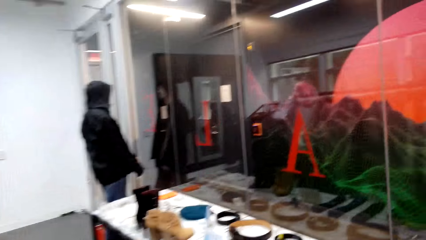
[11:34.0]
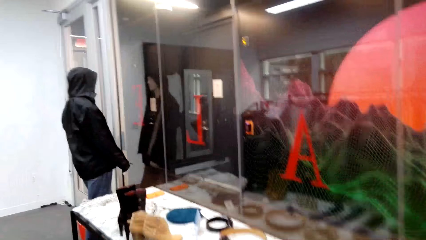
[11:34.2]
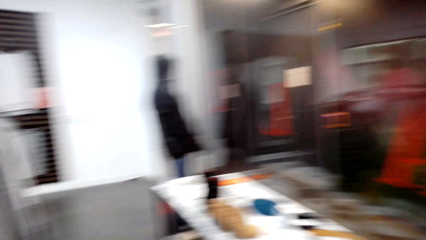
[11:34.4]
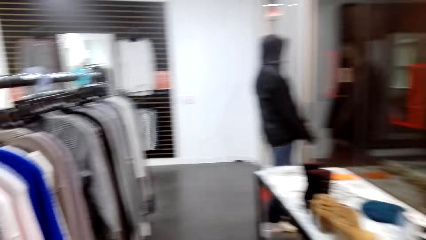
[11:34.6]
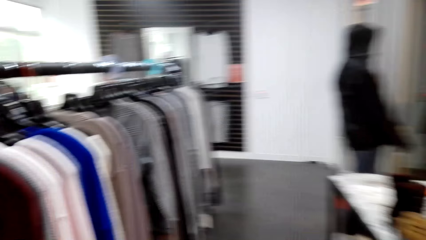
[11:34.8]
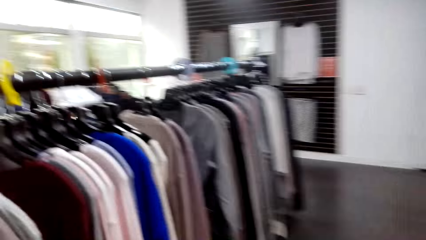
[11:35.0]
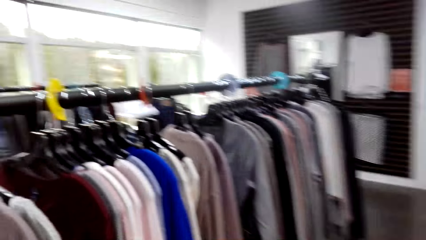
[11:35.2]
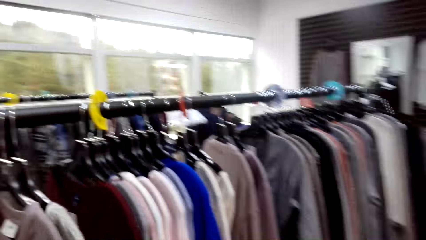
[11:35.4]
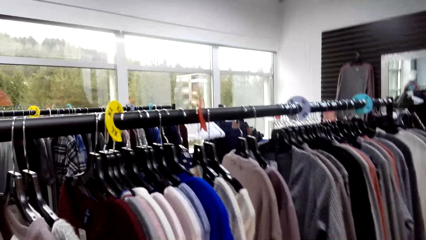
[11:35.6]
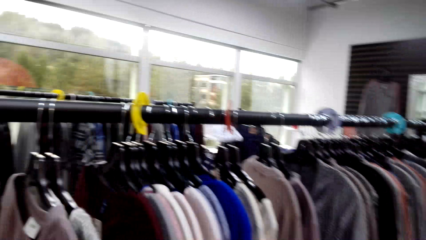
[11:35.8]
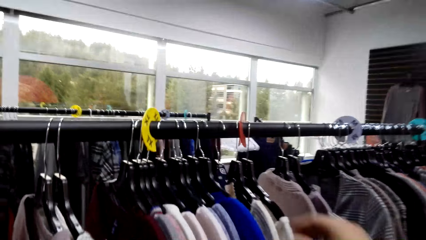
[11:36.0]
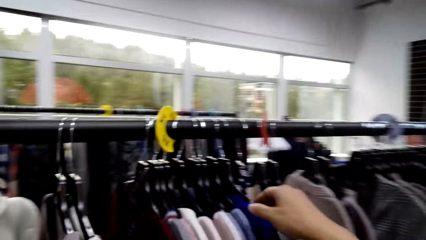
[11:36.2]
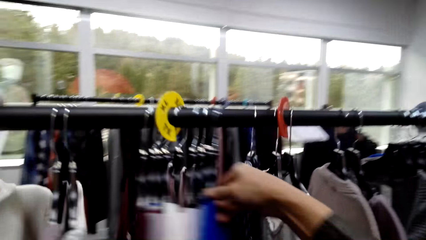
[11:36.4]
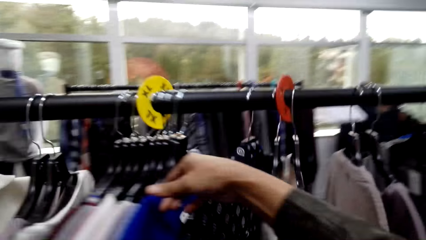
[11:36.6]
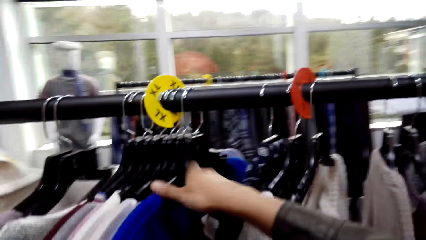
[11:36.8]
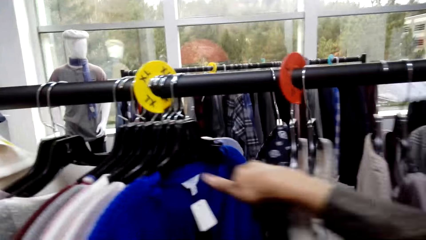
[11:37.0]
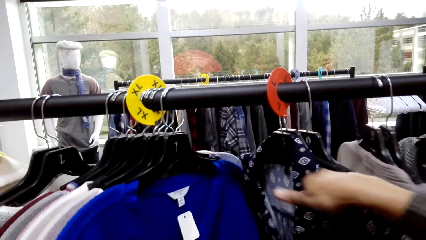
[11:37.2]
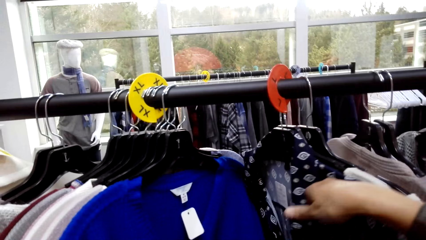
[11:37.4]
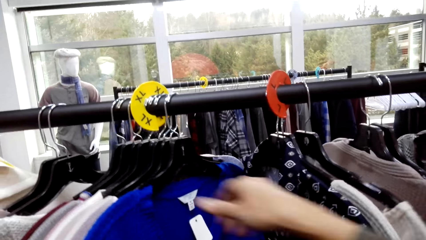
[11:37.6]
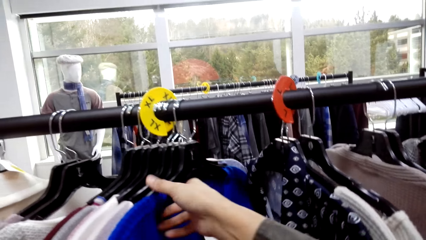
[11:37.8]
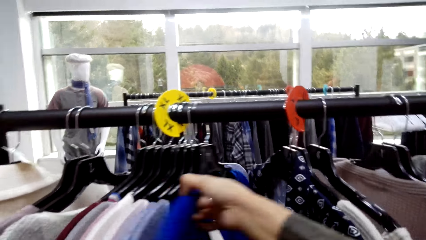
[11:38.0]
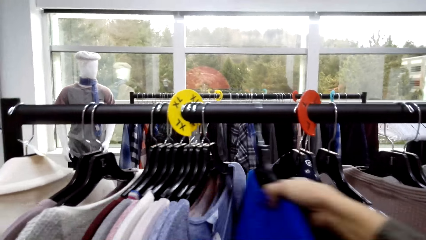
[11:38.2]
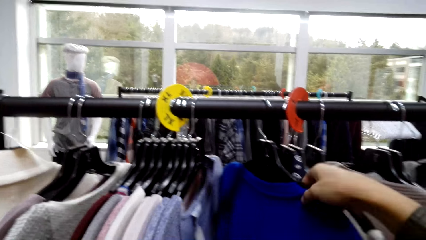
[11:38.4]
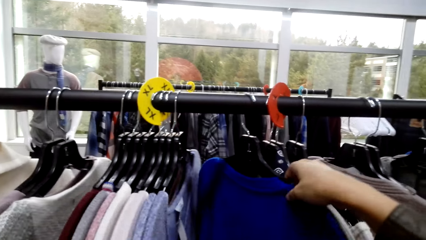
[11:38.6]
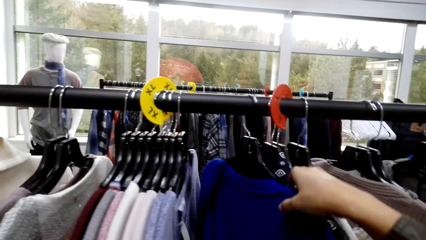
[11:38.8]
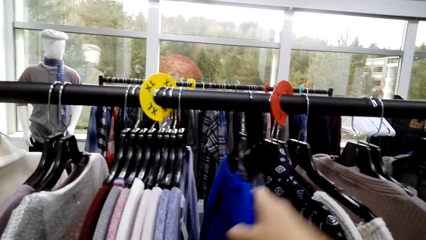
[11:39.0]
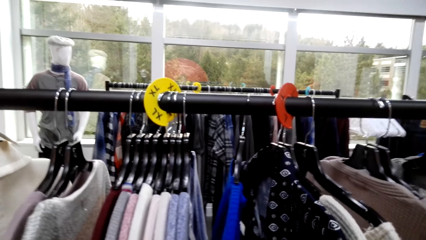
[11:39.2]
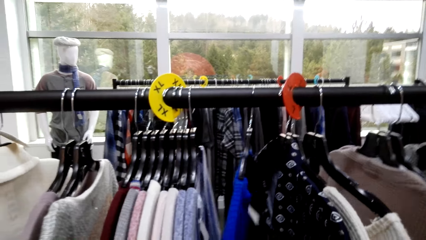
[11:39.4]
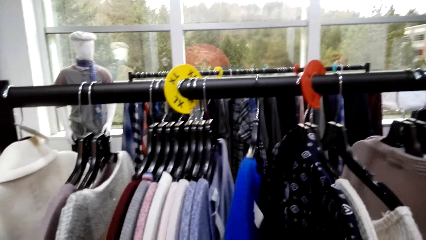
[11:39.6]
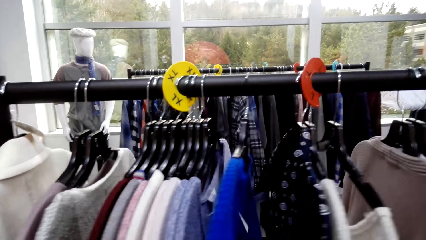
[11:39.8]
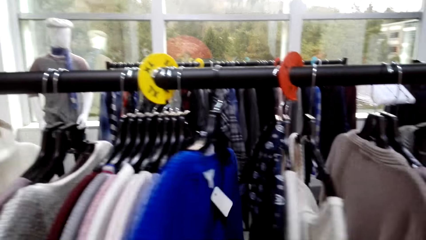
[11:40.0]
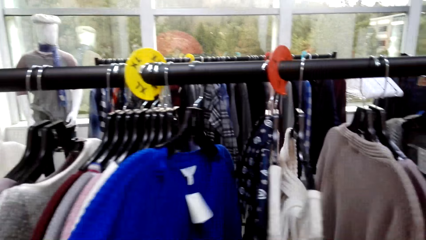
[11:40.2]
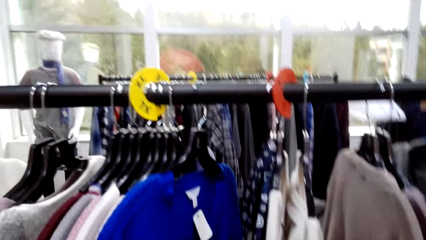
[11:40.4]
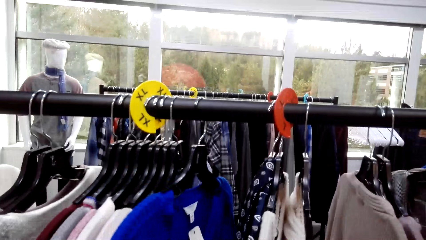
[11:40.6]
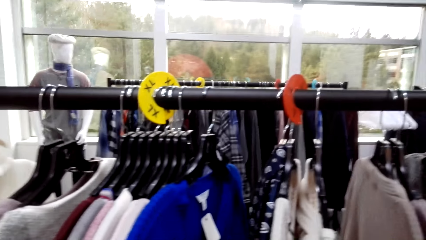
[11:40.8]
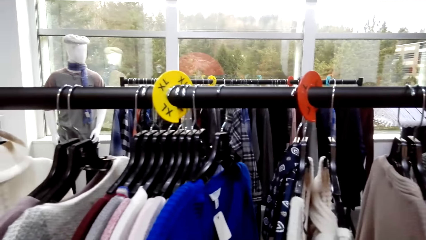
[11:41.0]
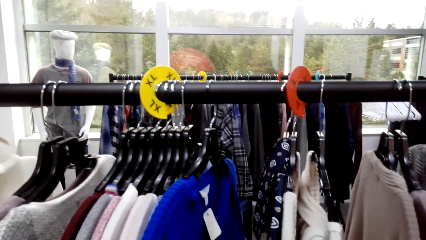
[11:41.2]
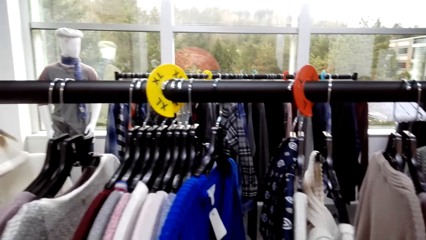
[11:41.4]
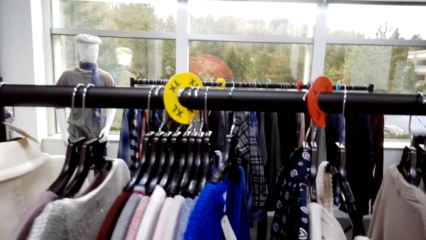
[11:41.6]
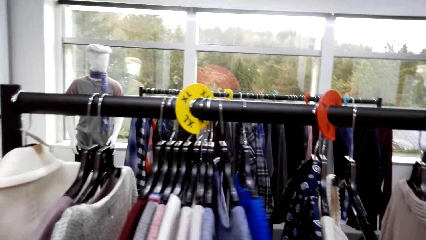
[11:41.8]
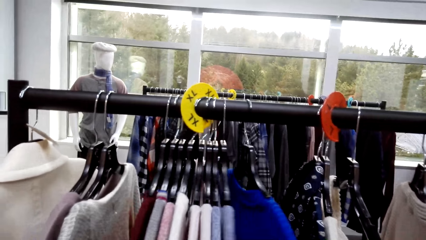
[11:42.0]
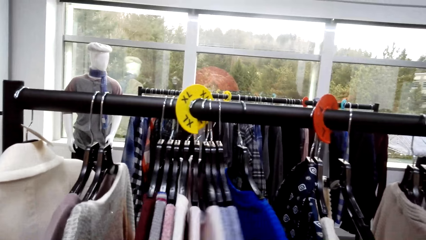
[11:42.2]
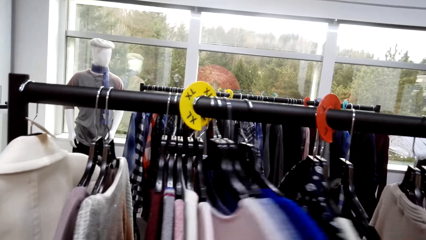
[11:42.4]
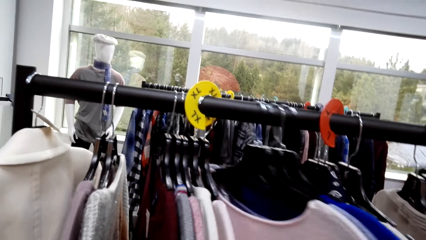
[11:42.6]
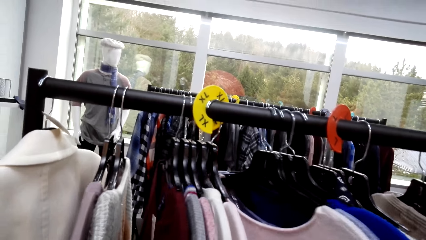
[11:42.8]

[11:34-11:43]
The camera wearer looks at the clothes in the clothes store. They move the clothes on the other side of the cloth line.

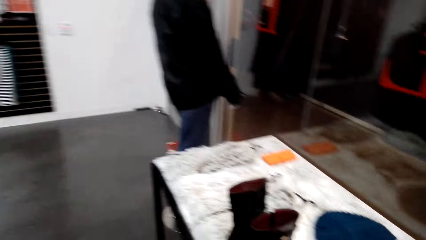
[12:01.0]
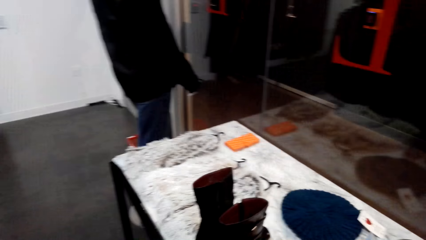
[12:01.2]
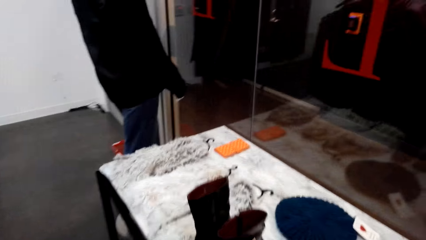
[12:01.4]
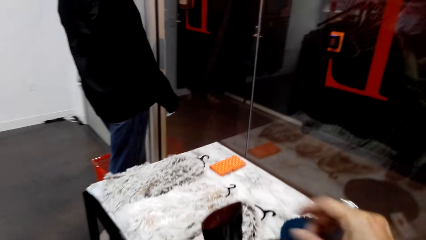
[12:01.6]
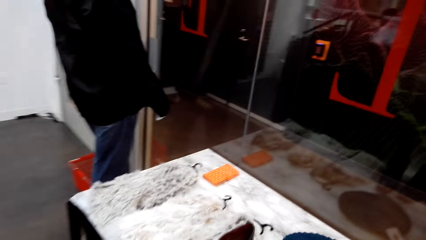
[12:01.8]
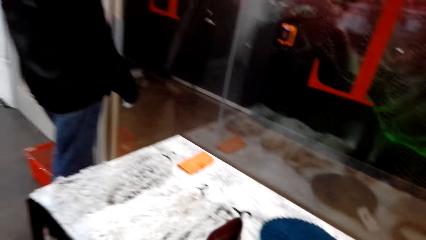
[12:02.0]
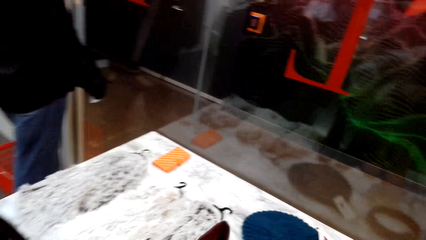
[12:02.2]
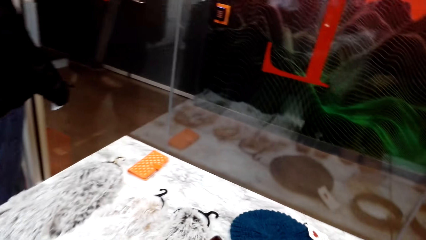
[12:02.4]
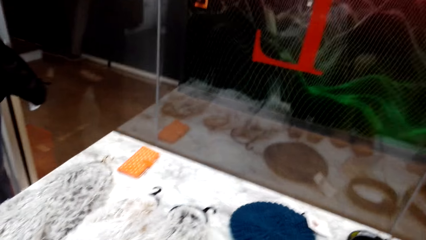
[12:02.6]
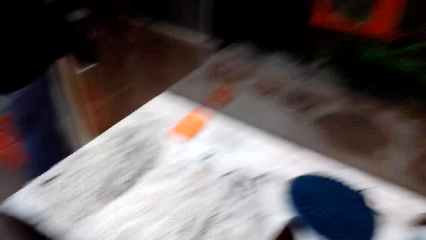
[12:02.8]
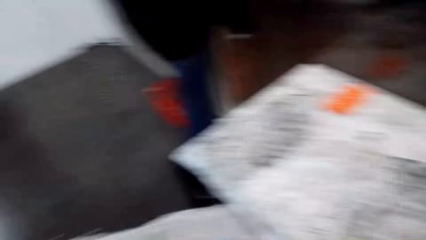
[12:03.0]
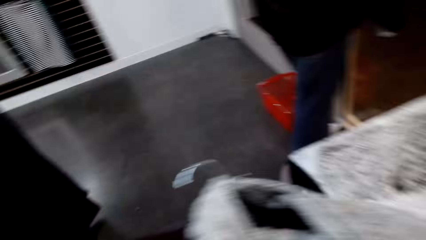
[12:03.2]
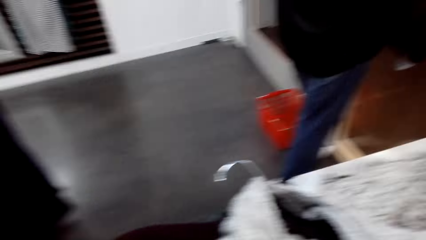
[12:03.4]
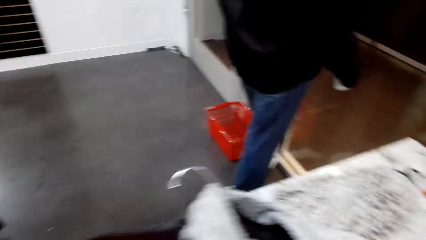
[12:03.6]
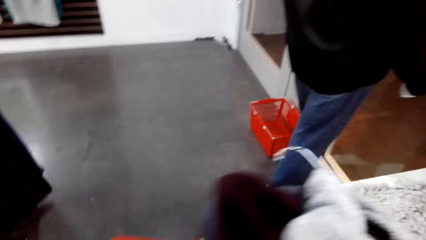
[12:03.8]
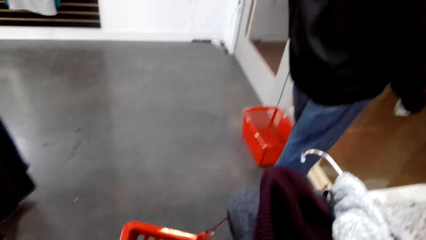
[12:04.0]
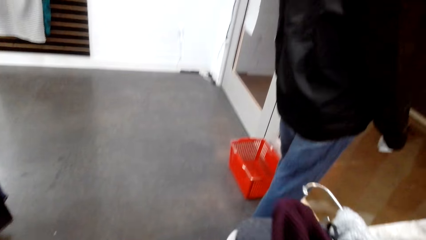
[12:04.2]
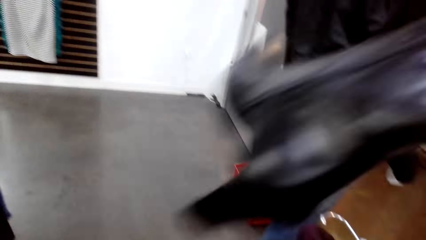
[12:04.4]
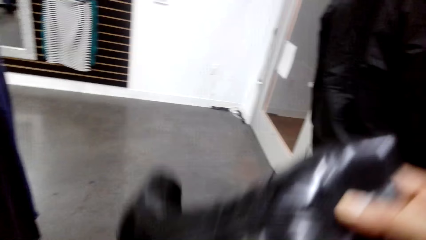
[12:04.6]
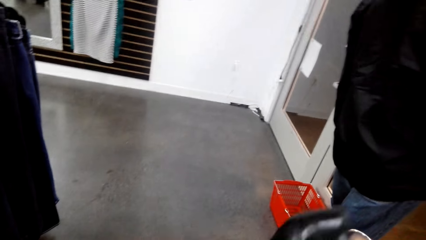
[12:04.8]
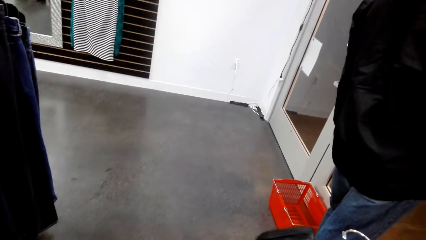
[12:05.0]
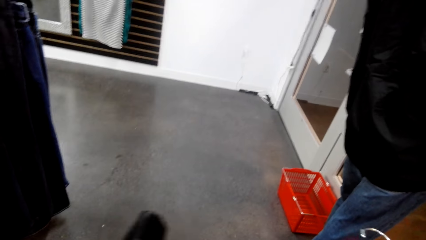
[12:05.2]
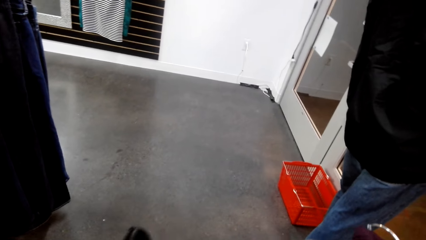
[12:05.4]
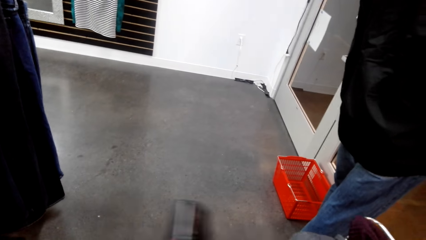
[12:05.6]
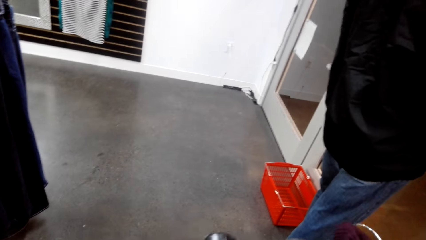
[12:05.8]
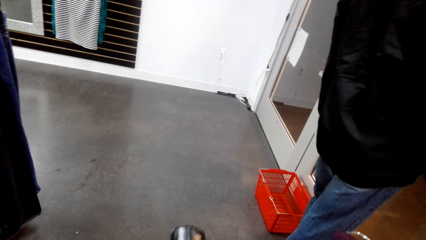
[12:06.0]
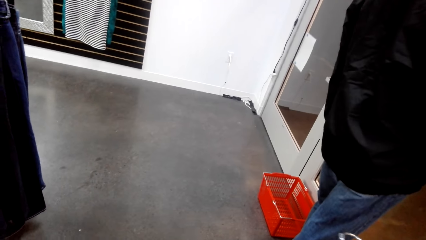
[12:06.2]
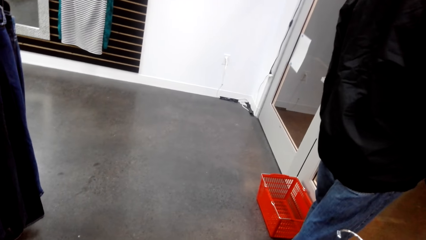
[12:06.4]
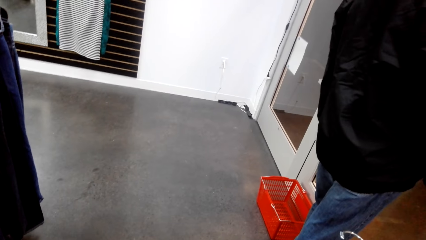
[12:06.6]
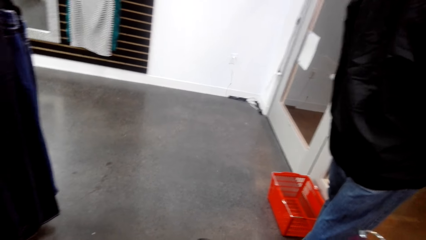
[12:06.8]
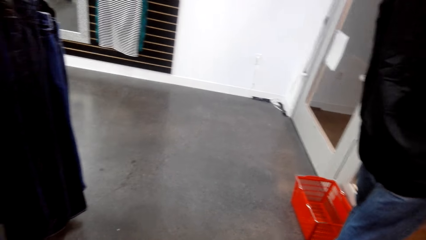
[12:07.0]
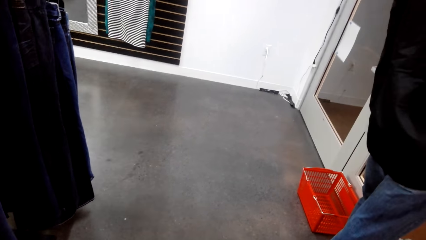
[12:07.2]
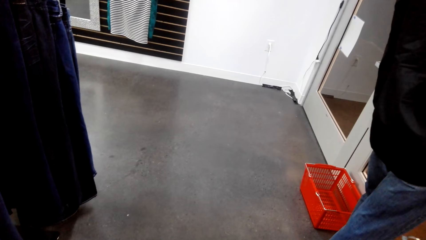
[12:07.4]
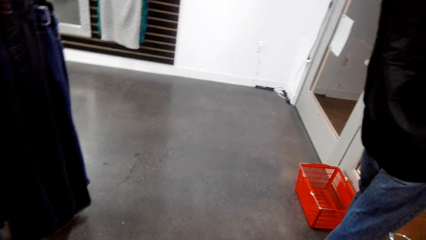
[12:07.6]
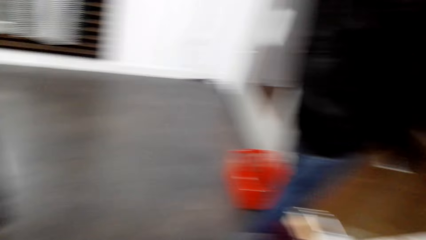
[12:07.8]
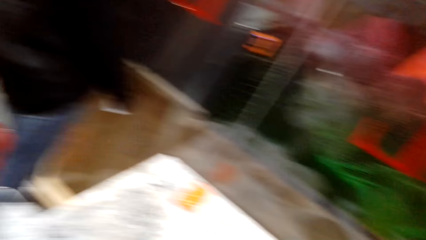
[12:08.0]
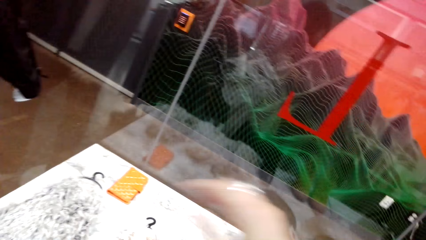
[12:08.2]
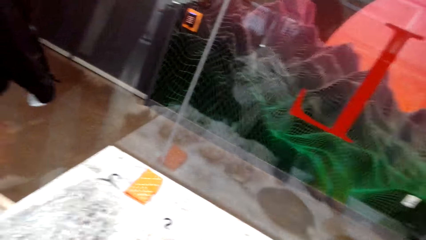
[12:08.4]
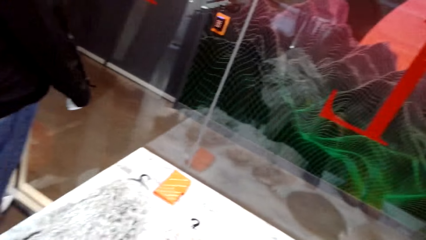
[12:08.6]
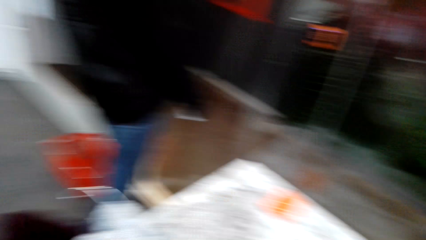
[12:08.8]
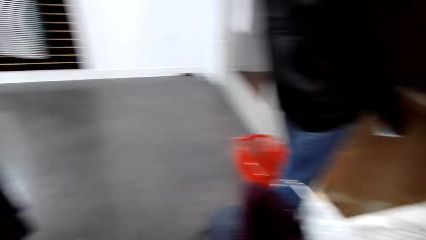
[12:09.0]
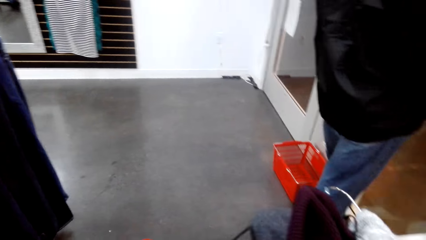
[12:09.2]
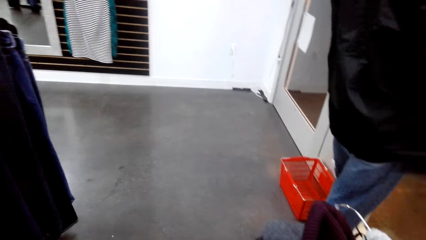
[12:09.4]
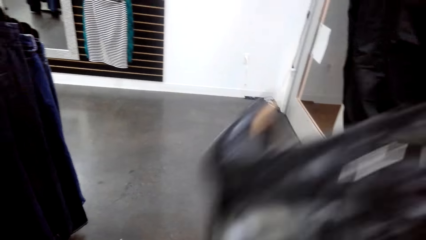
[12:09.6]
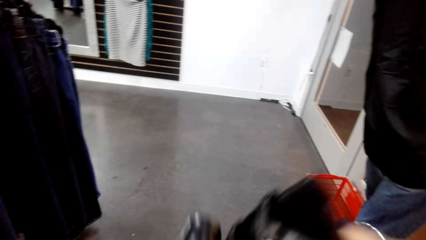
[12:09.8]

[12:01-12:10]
A man converses with the camera wearer. The camera wearer checks the clothes on her hands. She puts boots in the shopping bucket.
